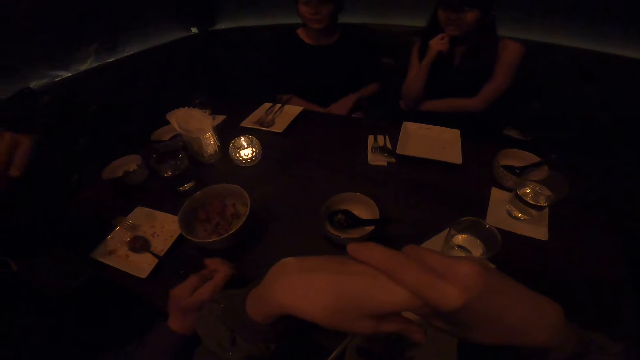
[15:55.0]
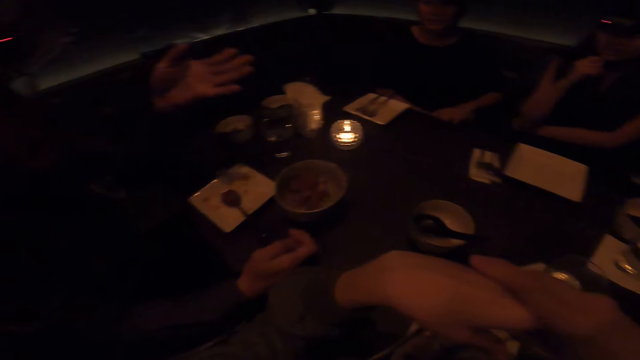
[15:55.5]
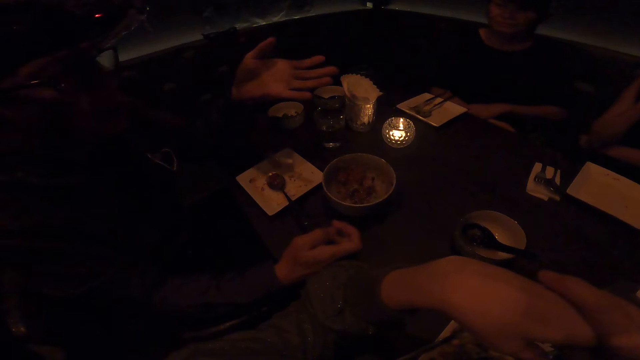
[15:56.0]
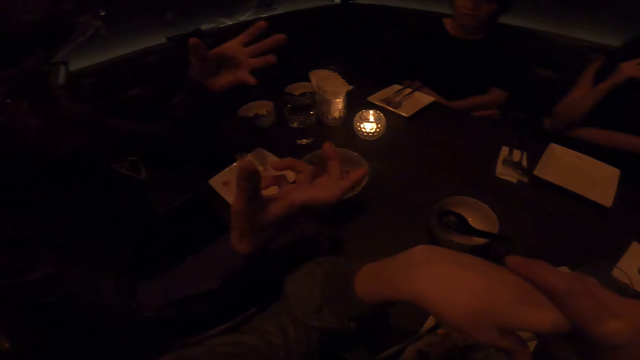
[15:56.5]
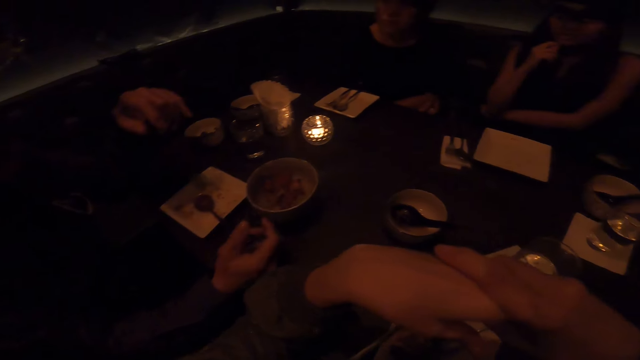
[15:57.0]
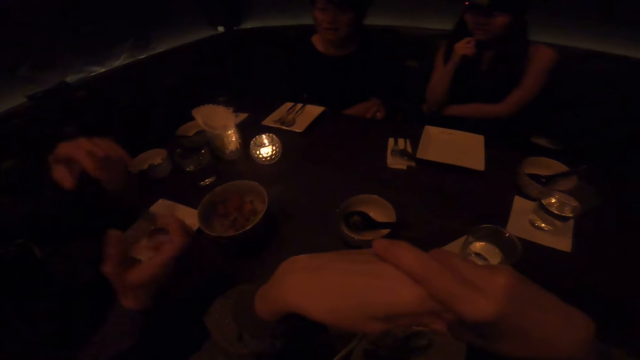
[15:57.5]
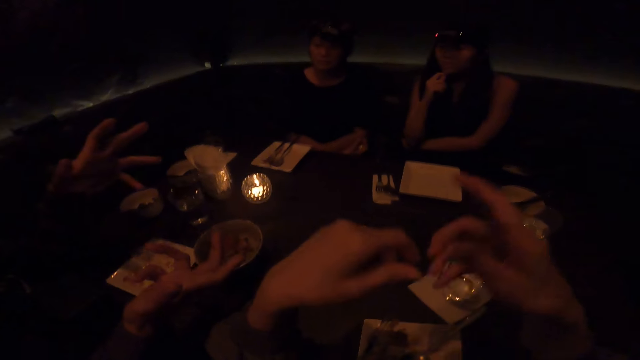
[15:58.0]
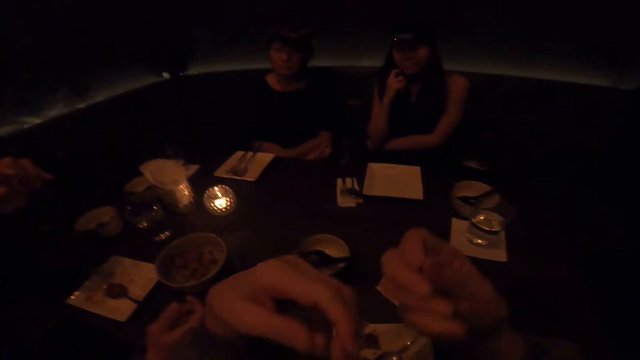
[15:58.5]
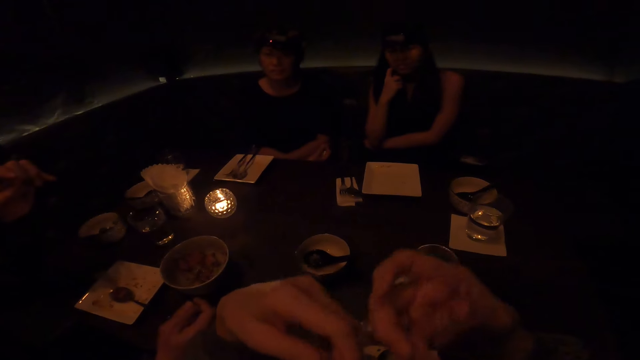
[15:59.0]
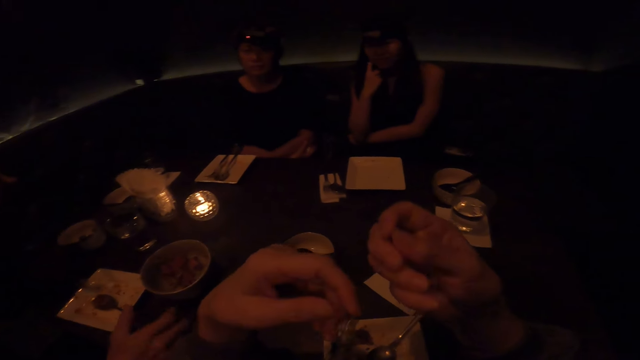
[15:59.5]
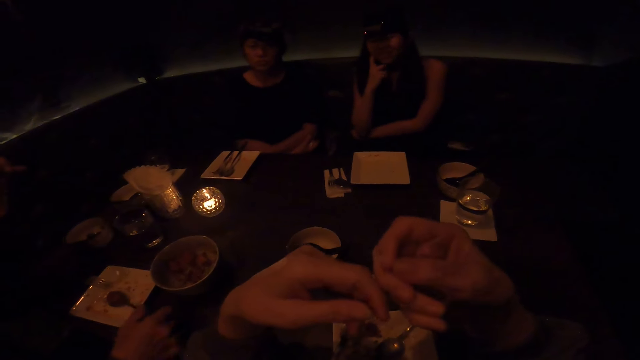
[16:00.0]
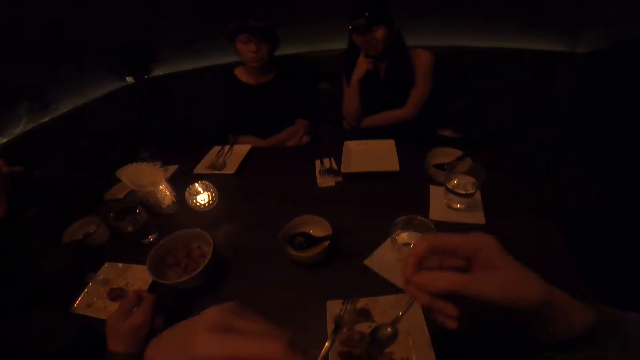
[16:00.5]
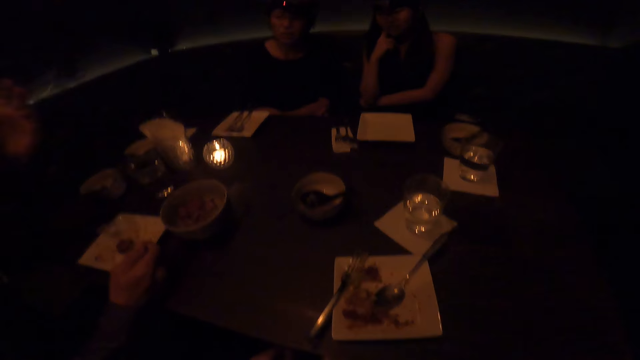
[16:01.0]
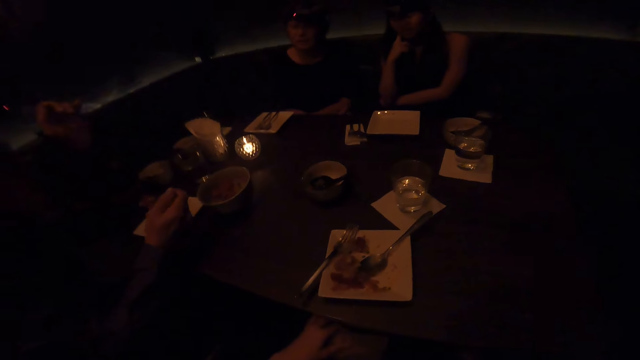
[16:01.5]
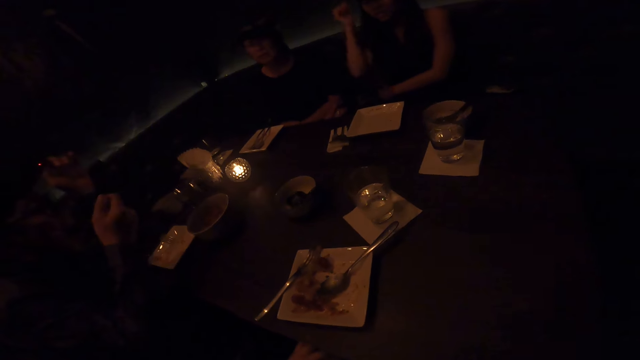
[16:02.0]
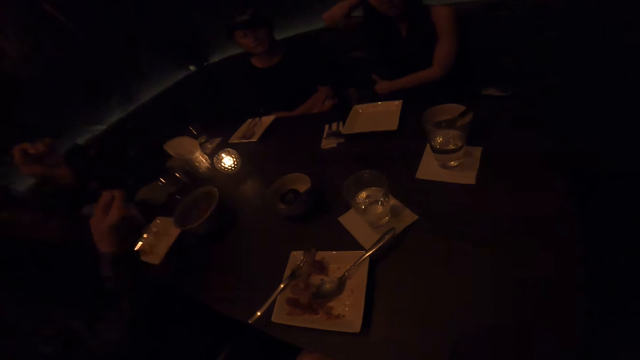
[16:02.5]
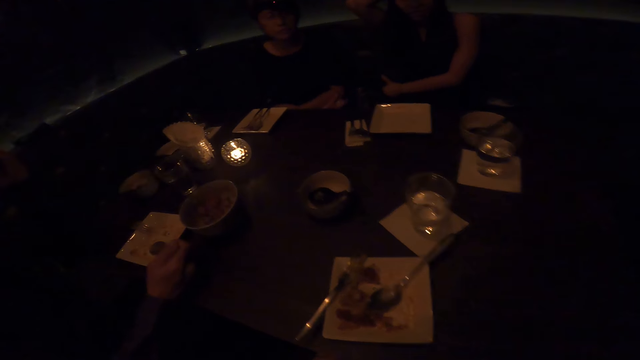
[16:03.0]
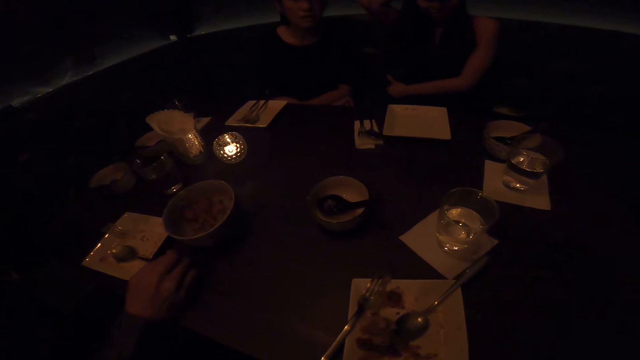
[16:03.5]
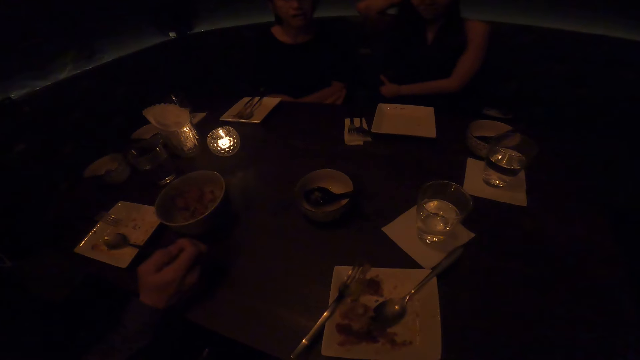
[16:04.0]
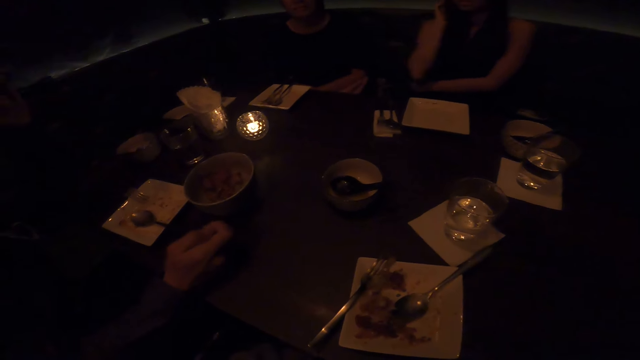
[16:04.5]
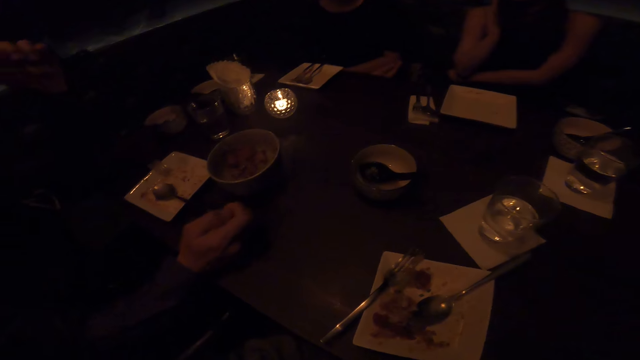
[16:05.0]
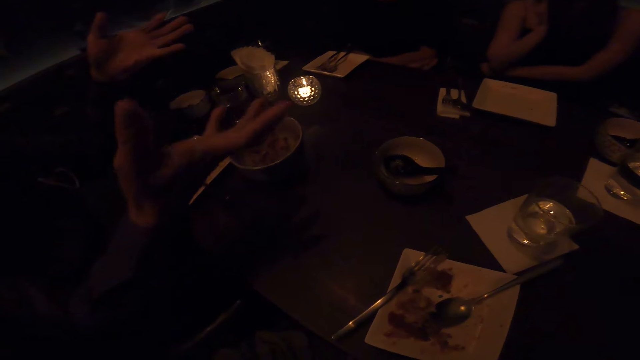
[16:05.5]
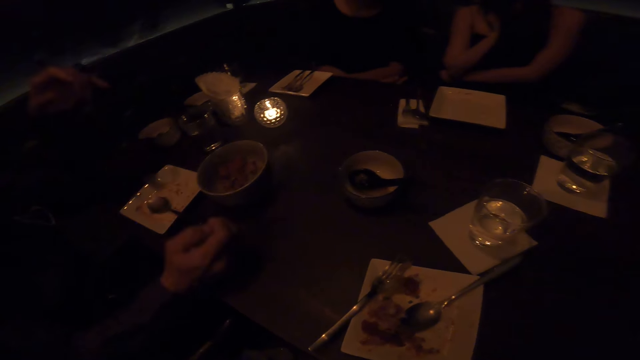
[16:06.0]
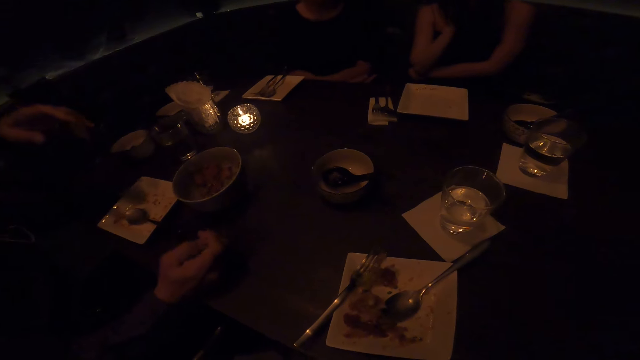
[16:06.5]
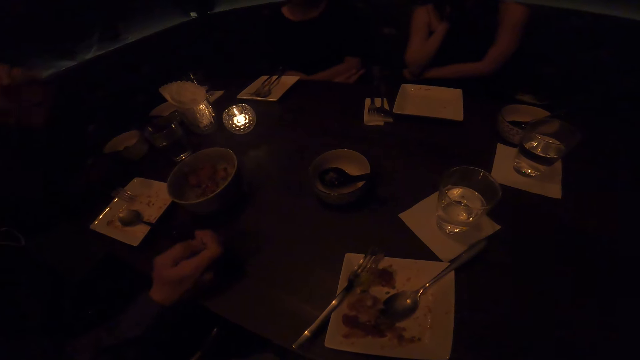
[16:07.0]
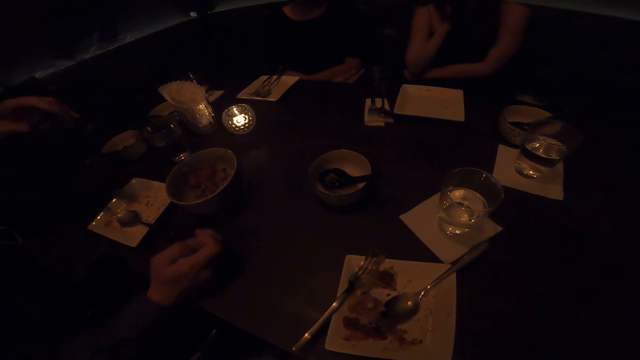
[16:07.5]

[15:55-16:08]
A man talks with friends. The camera wearer talks with friends. They hold the spoon. The man eats food, drops the spoon and talks with friends.

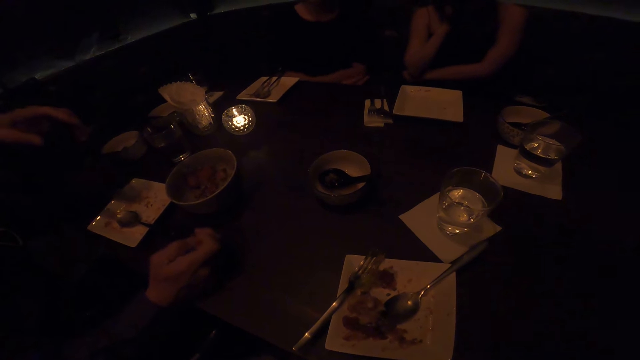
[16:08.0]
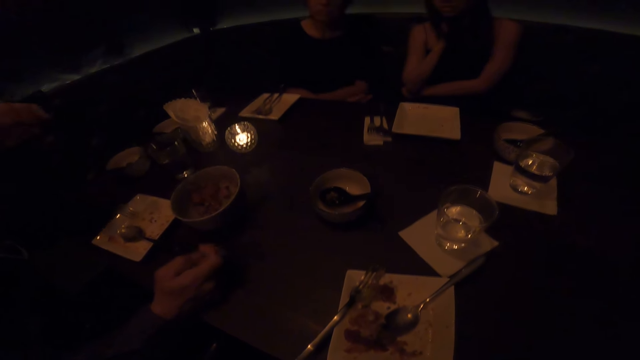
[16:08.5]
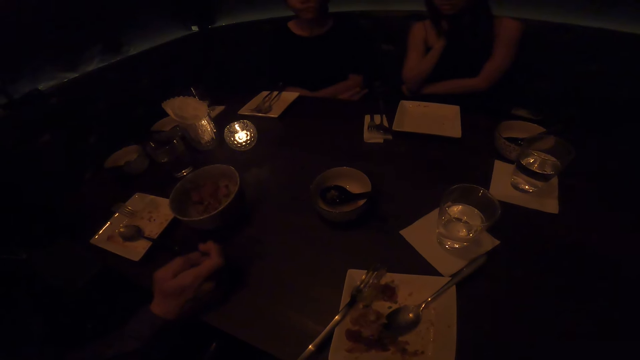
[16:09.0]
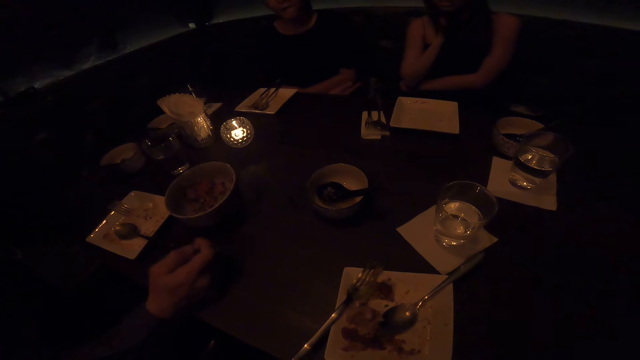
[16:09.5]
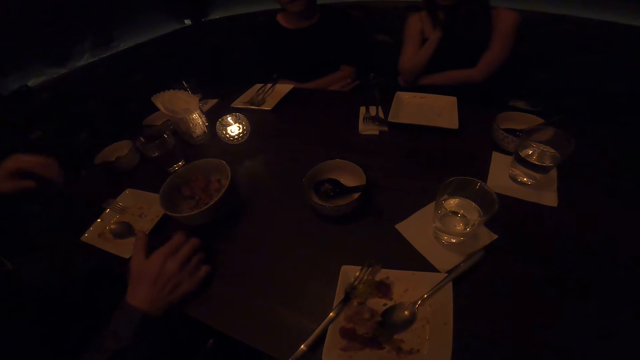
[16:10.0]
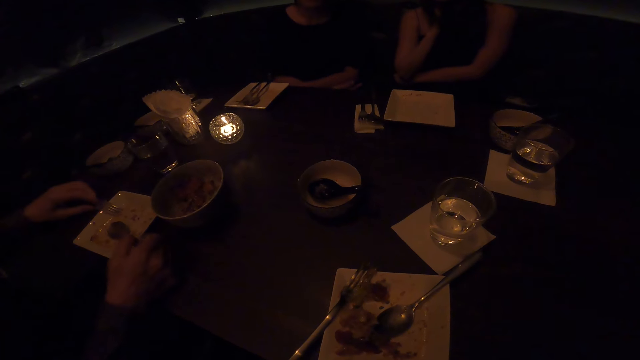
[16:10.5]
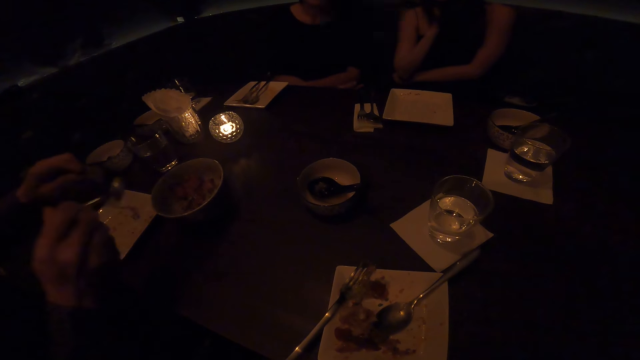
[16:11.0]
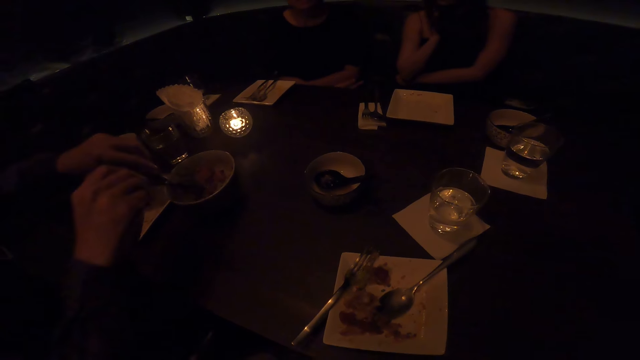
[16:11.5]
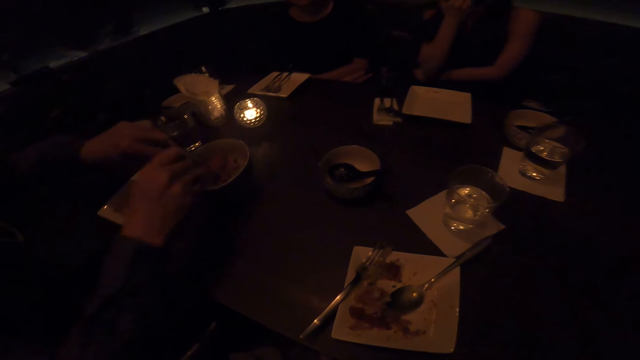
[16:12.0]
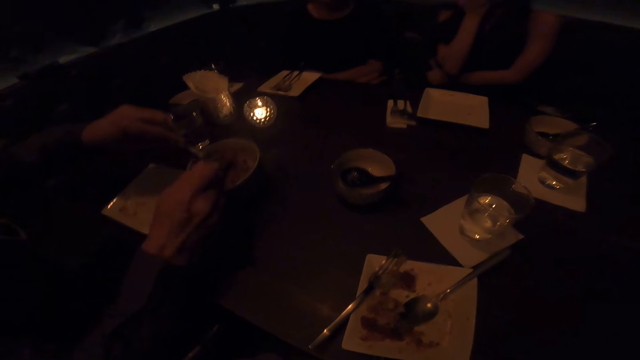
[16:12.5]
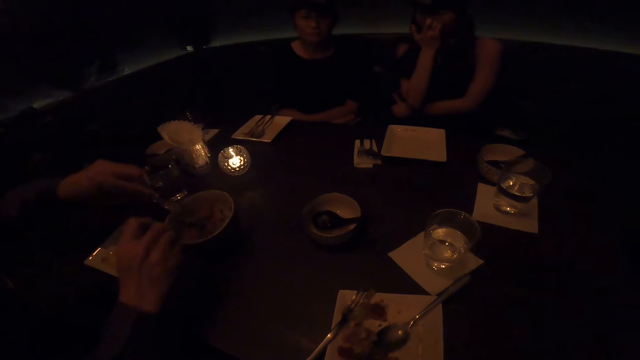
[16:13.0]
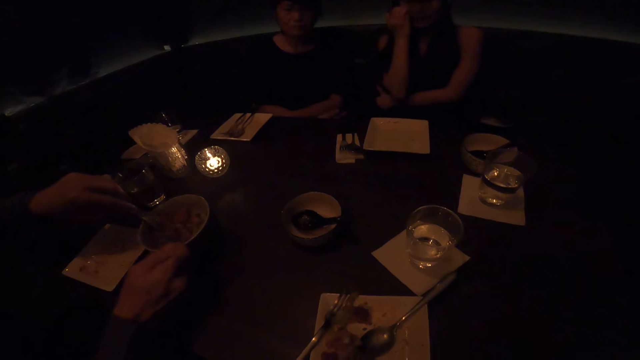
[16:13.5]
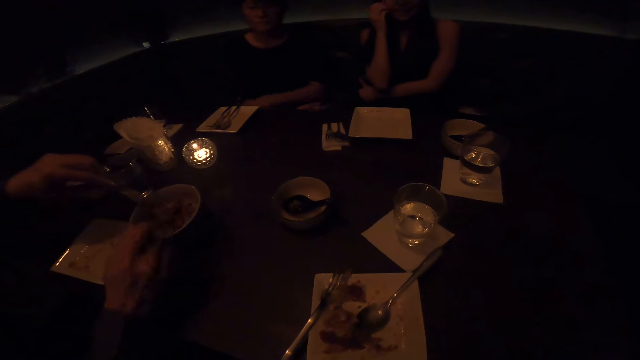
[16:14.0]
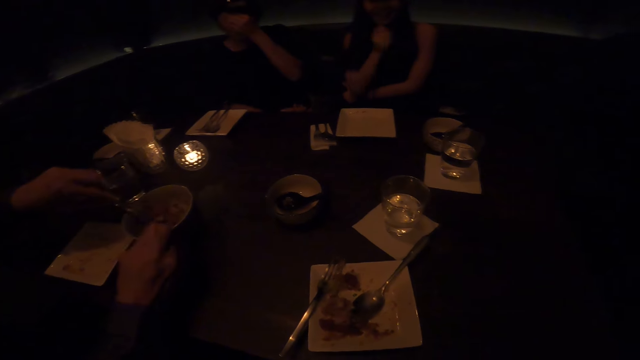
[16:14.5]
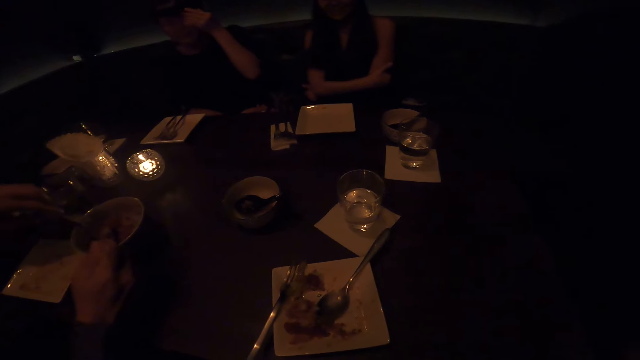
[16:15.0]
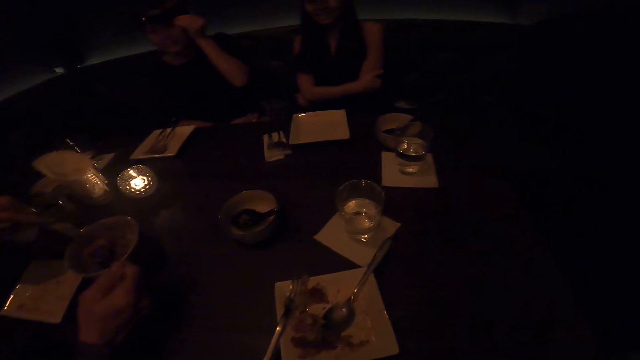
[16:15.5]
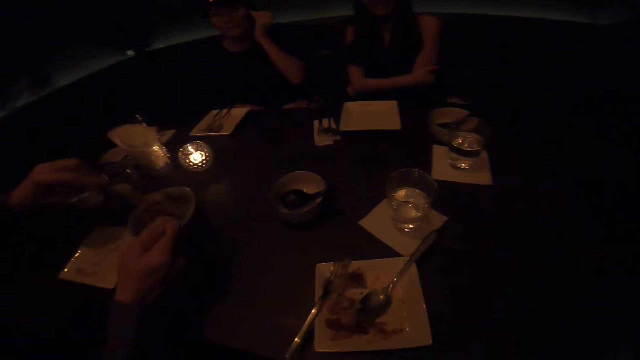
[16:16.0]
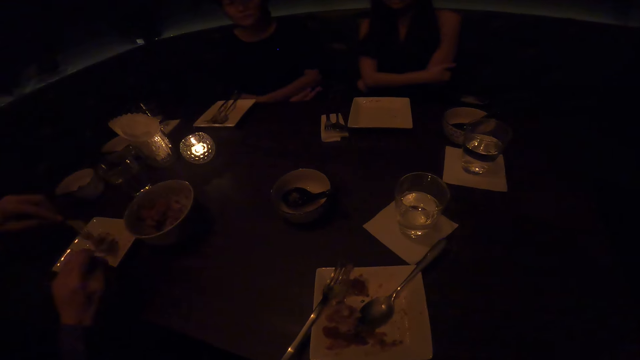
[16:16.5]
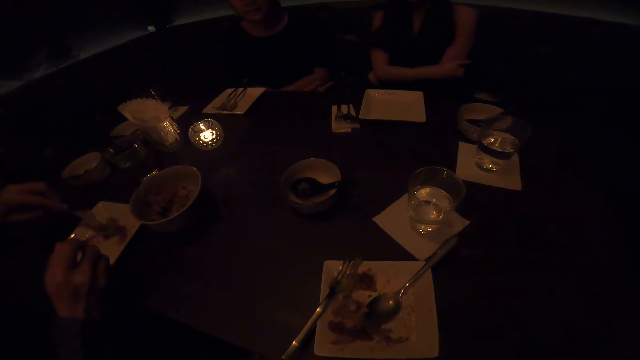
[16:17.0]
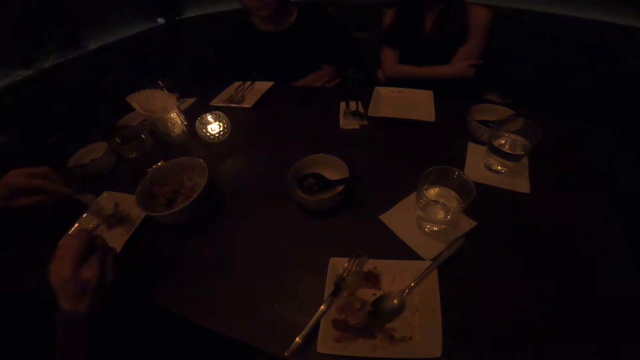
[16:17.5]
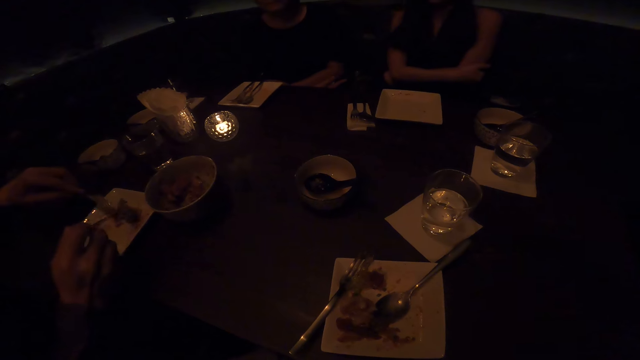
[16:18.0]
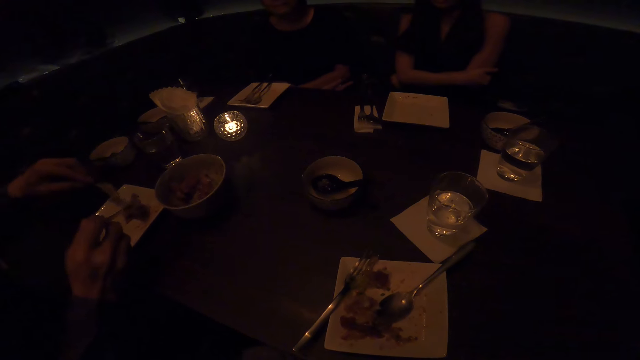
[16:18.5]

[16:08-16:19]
The camera wearer talks with friends. A man holds the spoon and holds the fork. The man scoops the food in the bowl. The camera wearer talks with friends. The man drops the food. The man puts the food in the plate.
